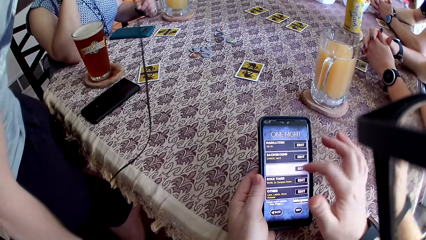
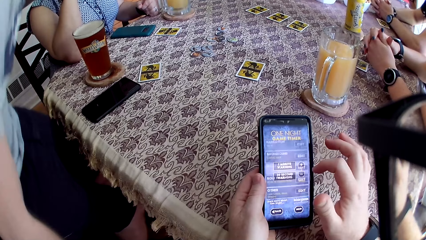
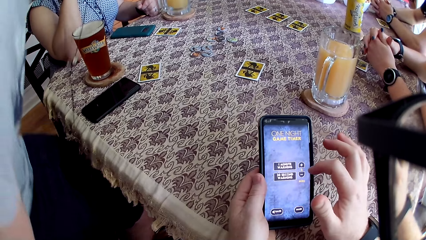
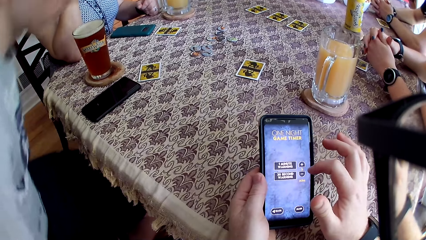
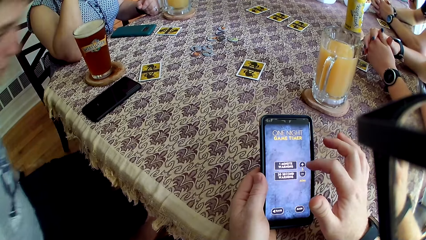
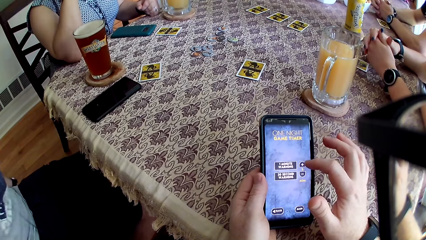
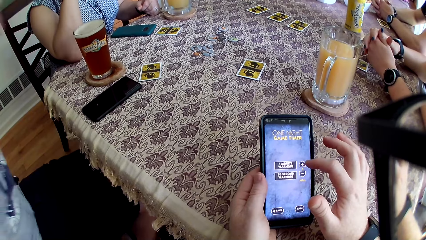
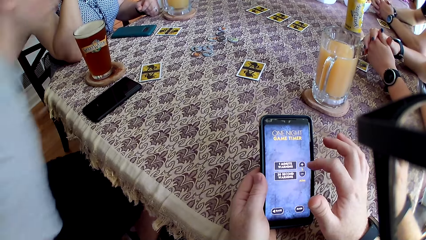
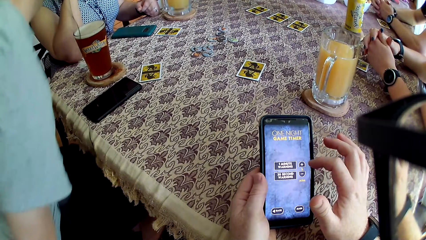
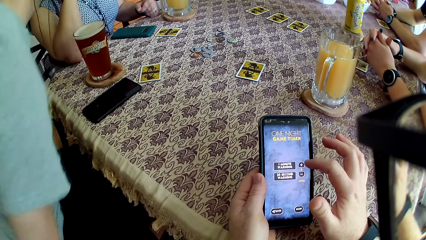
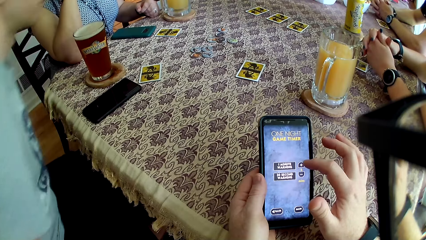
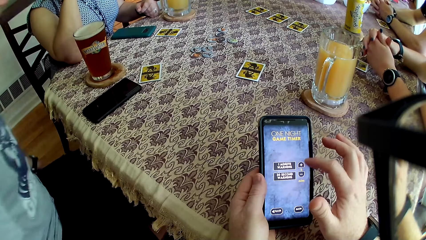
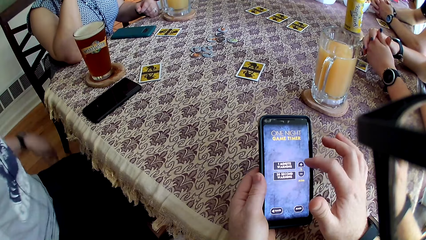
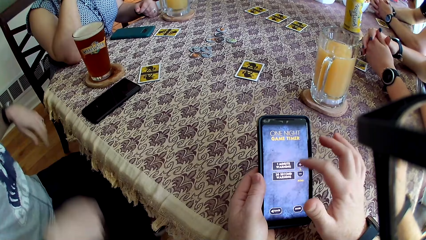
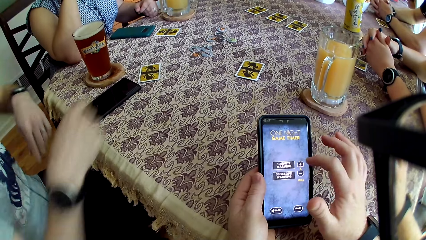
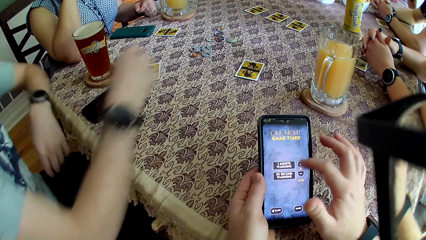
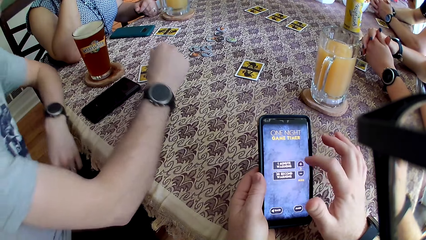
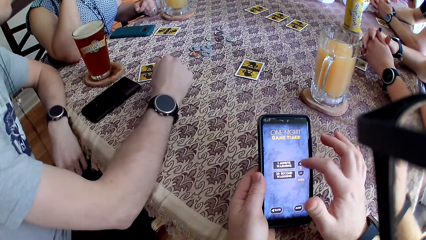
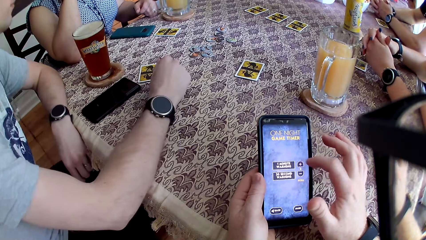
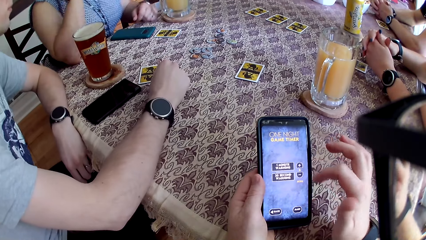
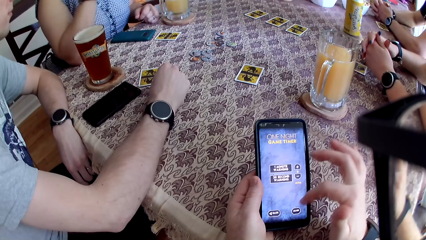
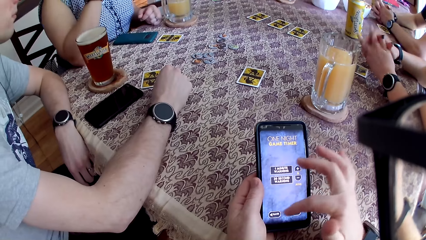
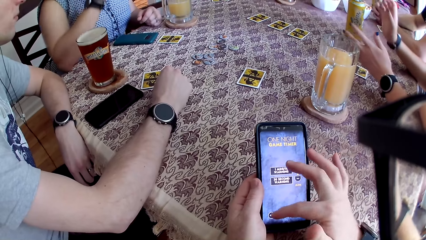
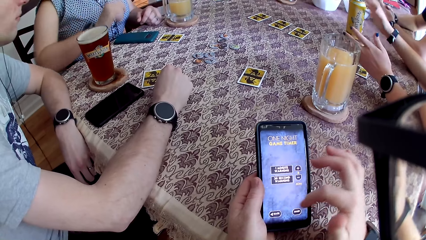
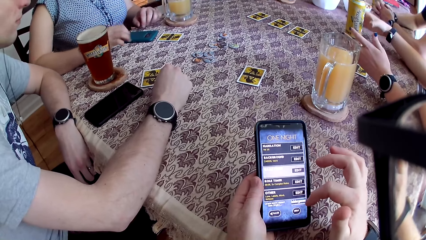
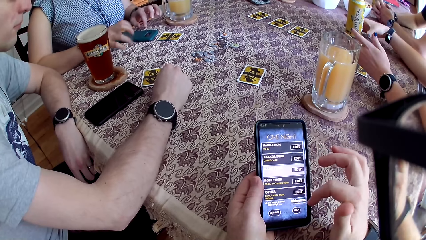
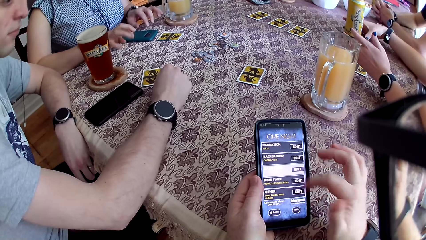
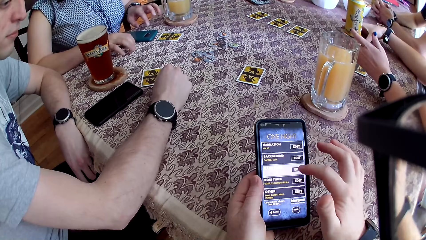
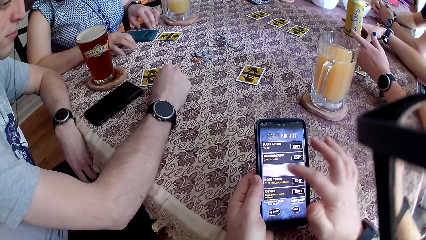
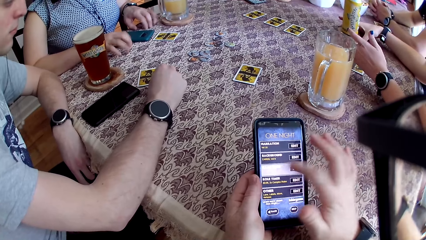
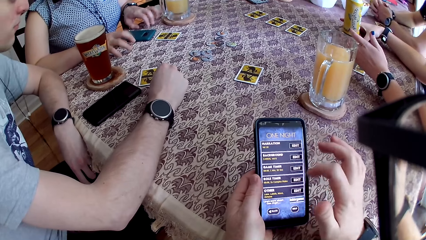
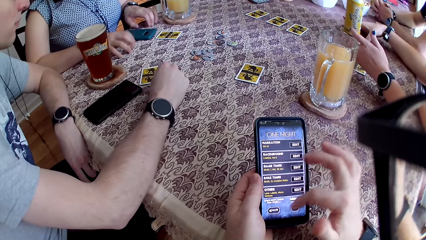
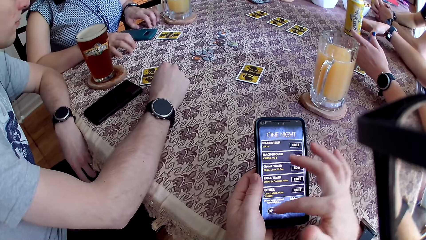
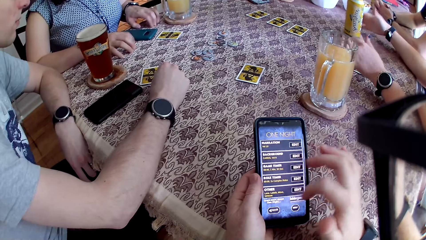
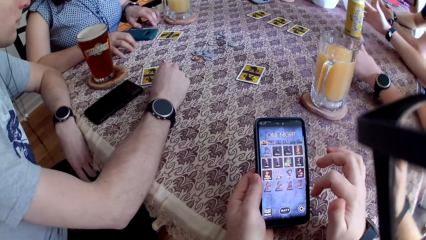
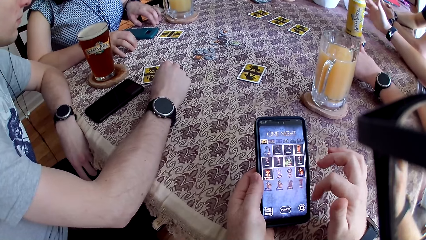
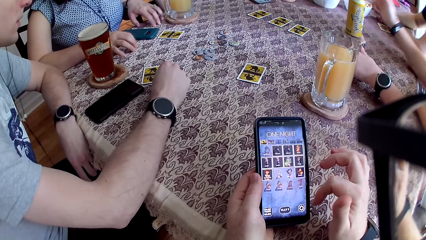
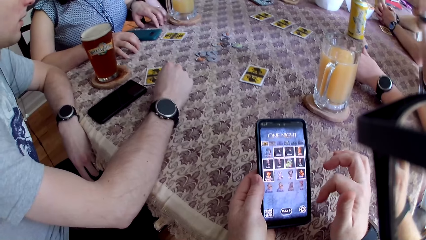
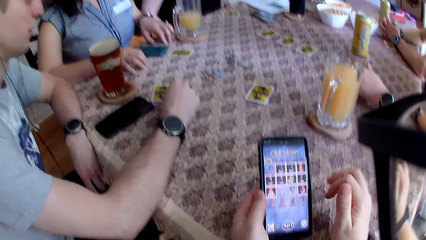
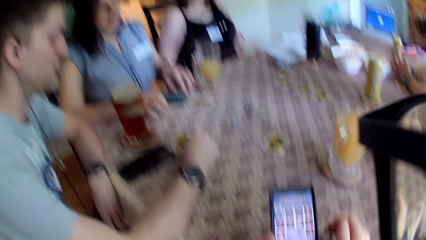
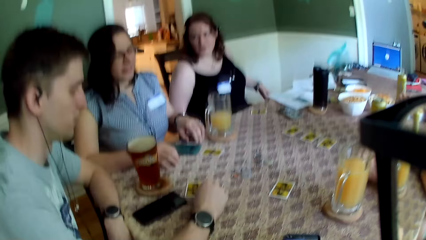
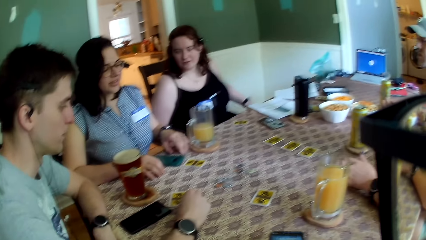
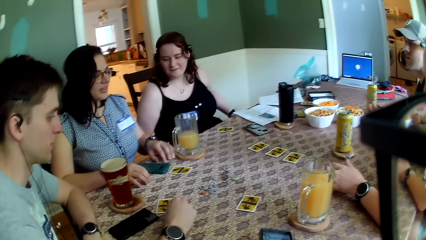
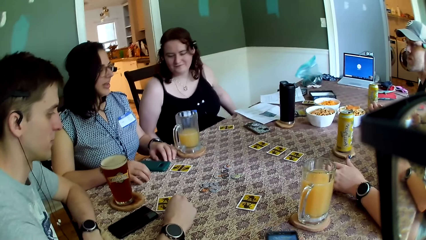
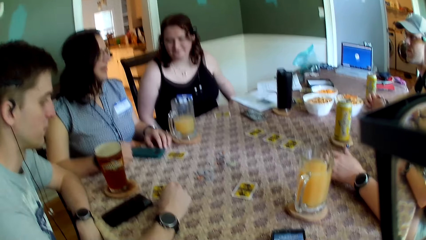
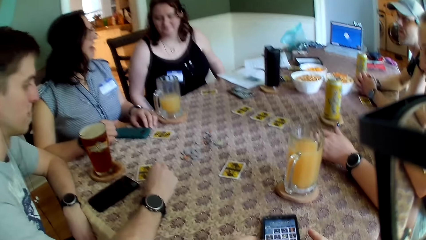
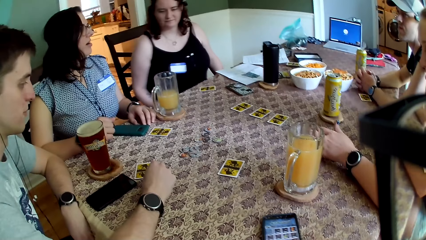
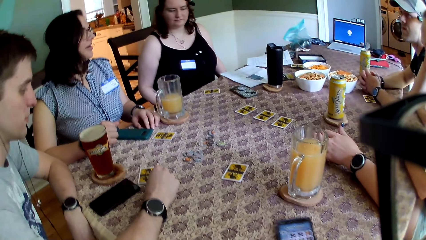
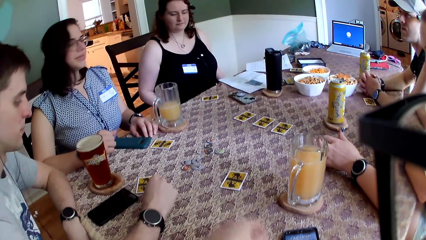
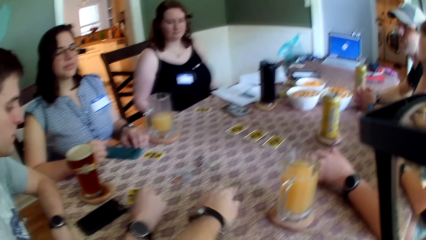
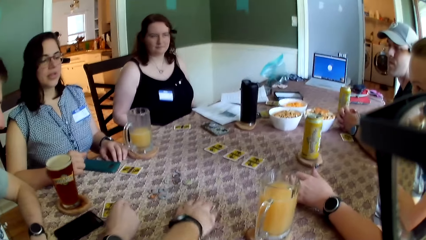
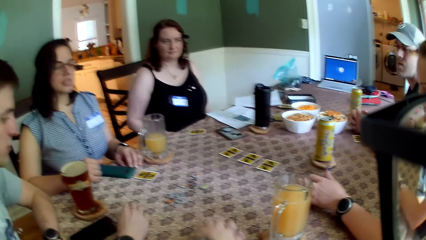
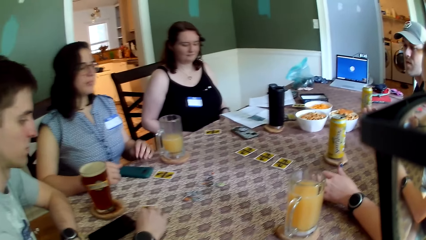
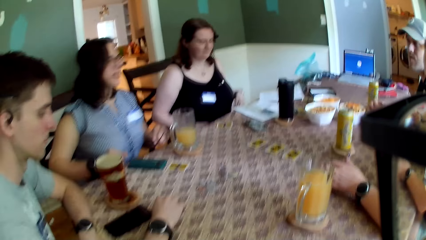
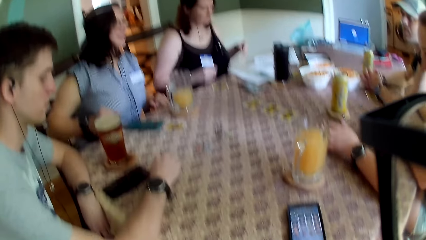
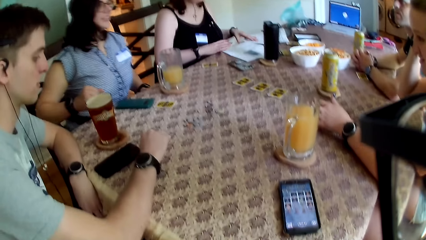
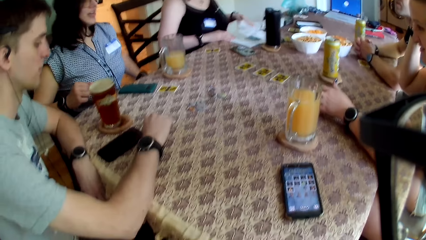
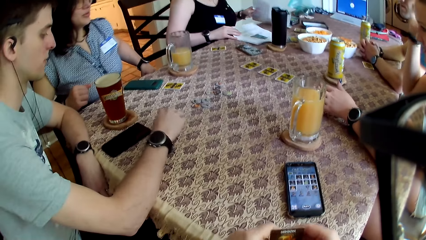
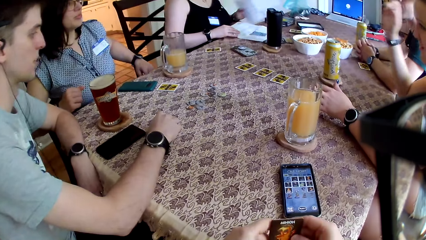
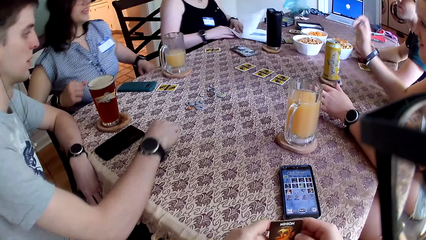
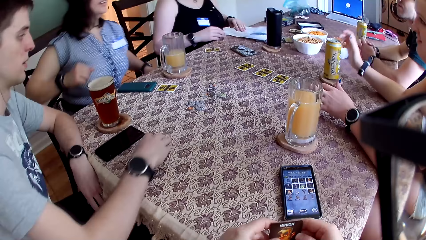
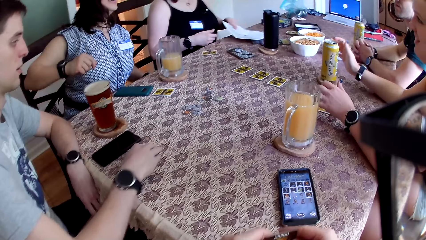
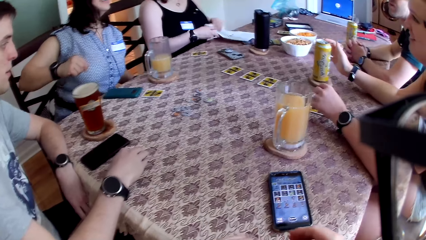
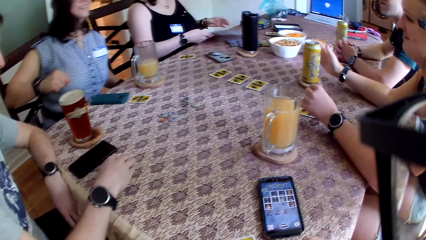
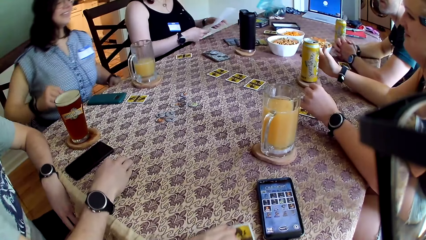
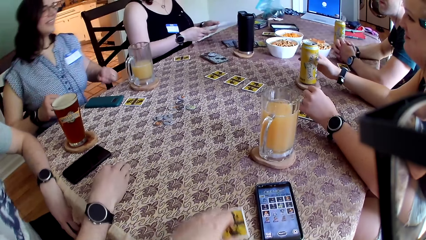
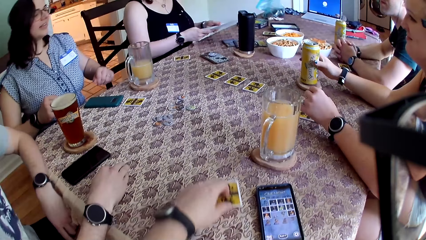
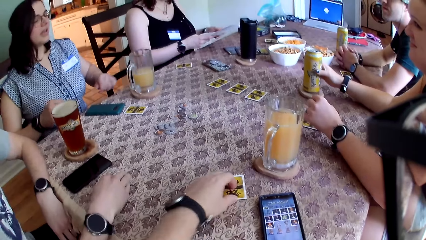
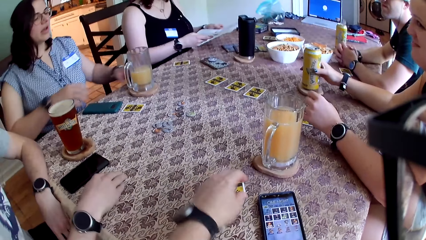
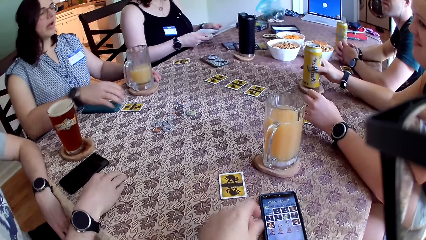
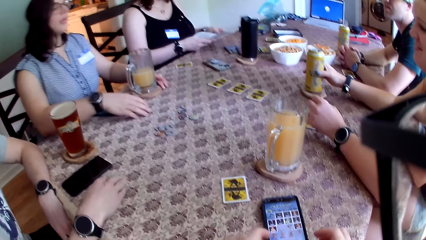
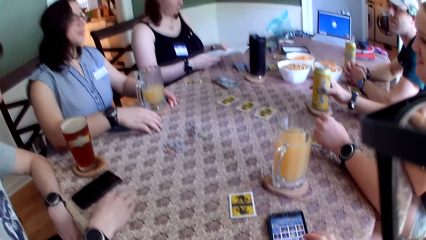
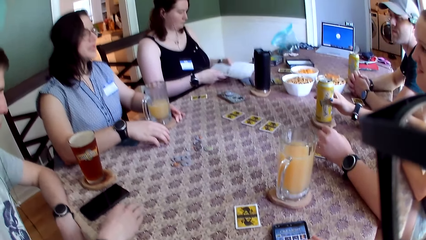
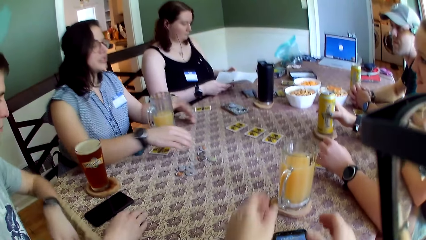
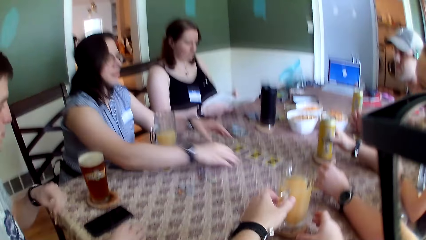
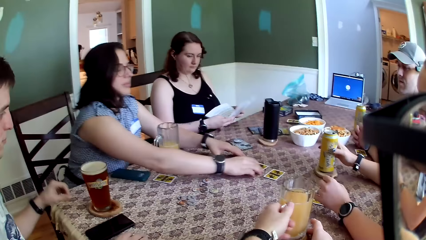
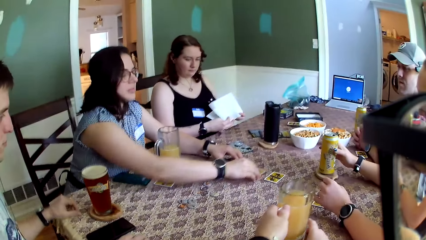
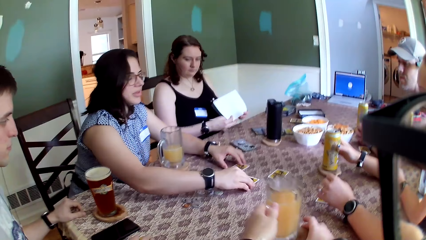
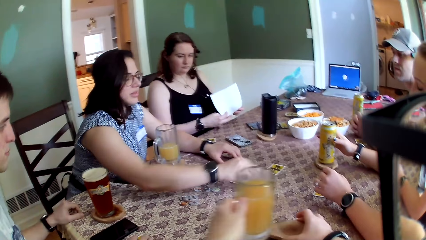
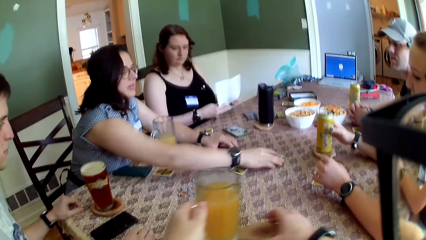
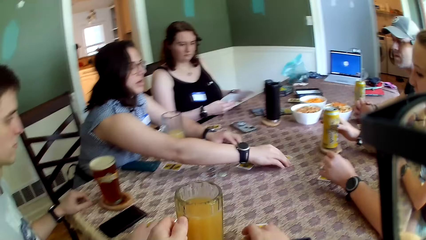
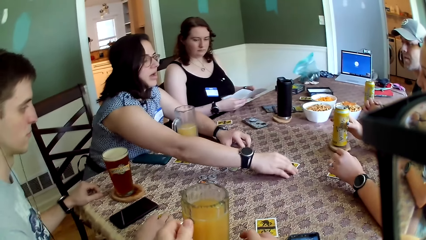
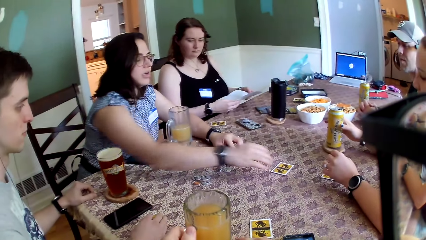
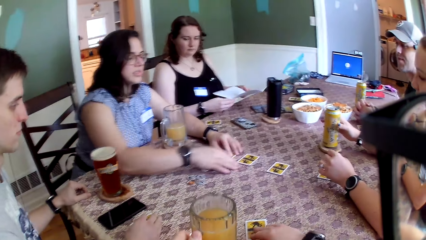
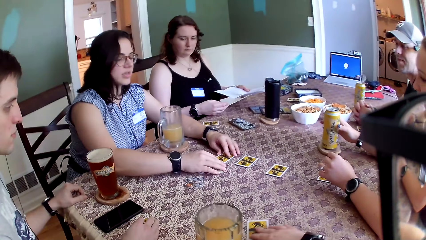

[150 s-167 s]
A man sits at the table. The camera wearer uses the phone. A woman taps both hands on the table. The camera wearer touches the card. He picks a token from the table with his left hand. Another woman arranges the papers on the table with both hands. The camera wearer pushes a card on the table with his left hand. The first woman separates the cards on the table with both hands.
